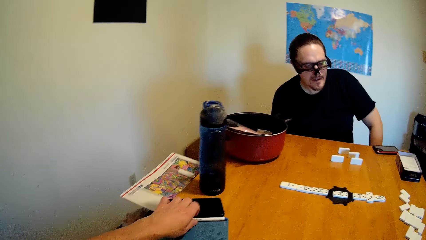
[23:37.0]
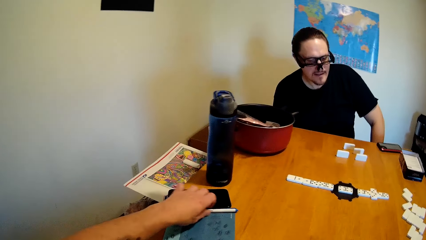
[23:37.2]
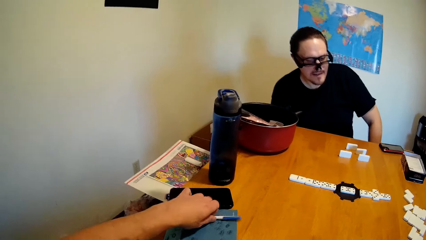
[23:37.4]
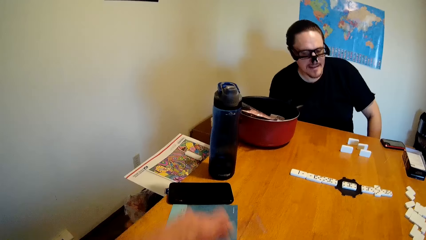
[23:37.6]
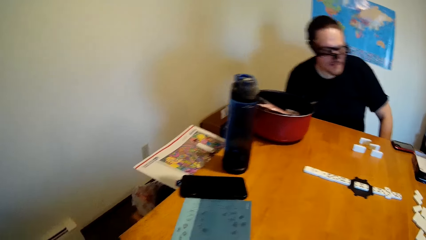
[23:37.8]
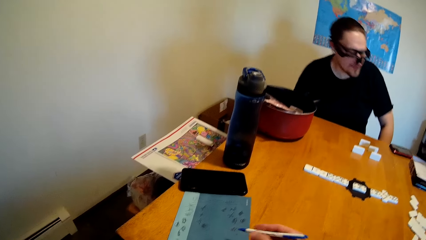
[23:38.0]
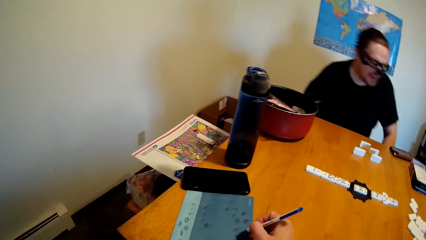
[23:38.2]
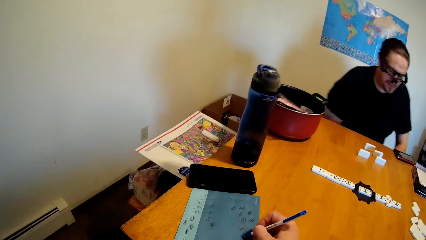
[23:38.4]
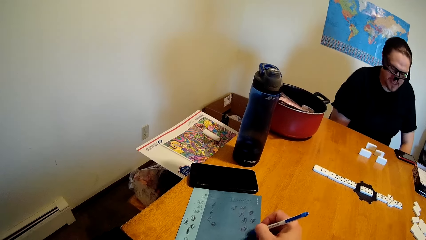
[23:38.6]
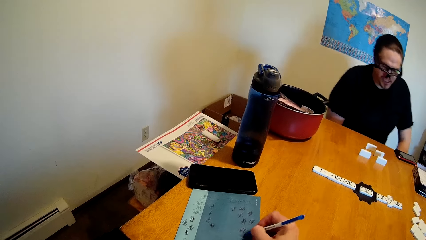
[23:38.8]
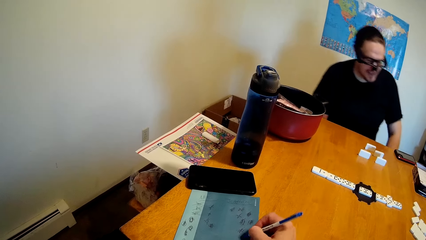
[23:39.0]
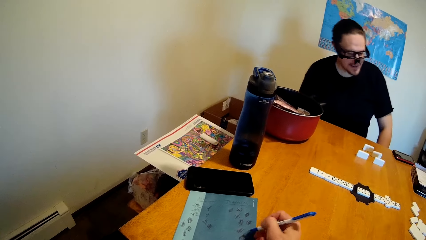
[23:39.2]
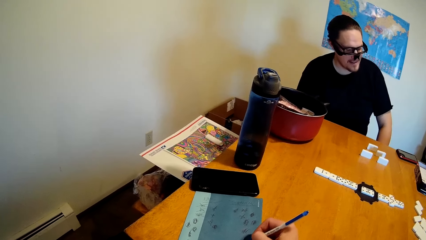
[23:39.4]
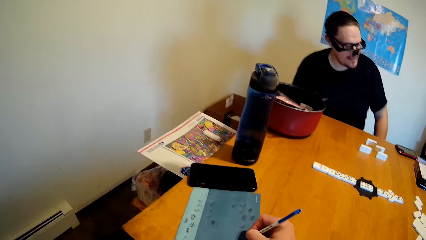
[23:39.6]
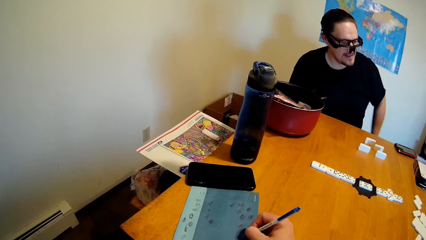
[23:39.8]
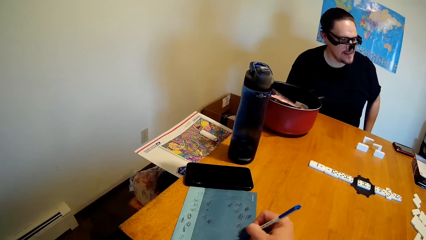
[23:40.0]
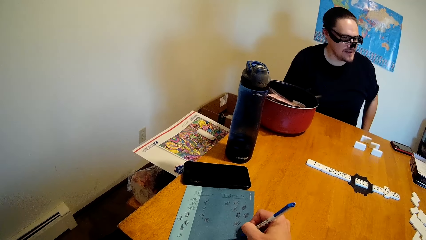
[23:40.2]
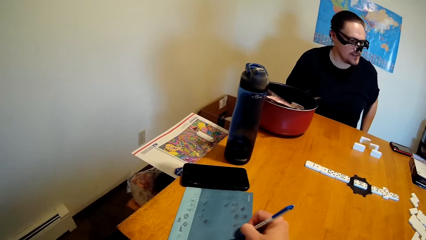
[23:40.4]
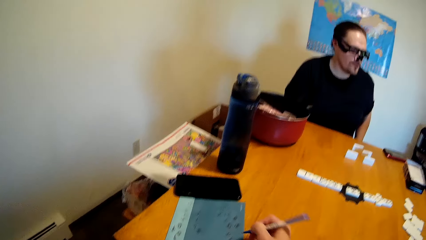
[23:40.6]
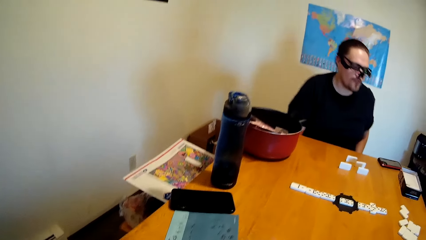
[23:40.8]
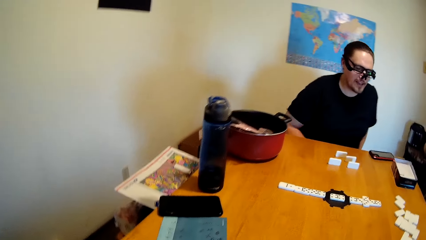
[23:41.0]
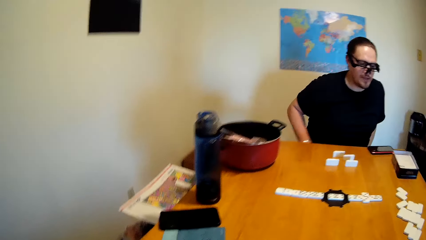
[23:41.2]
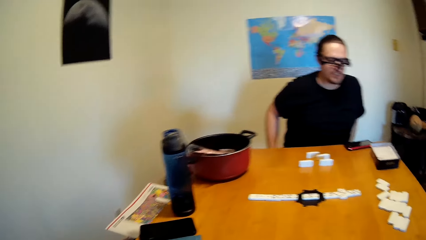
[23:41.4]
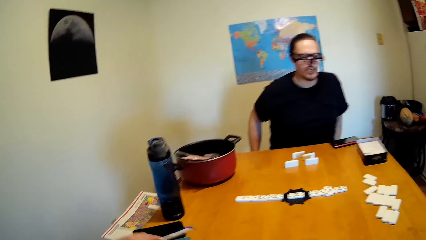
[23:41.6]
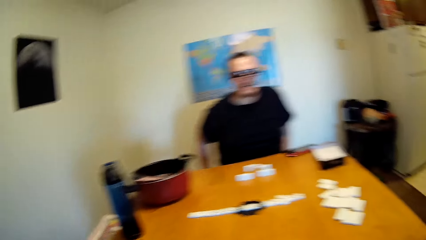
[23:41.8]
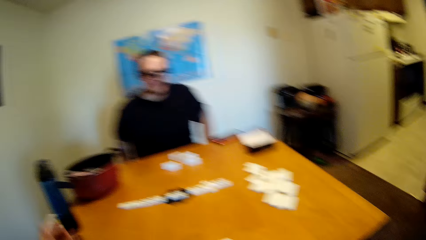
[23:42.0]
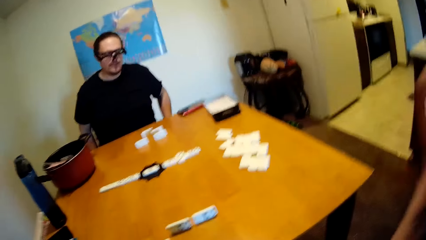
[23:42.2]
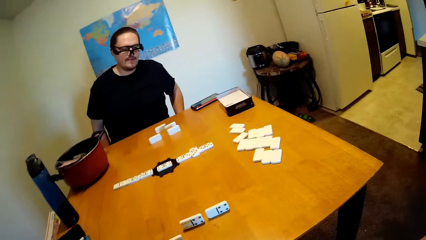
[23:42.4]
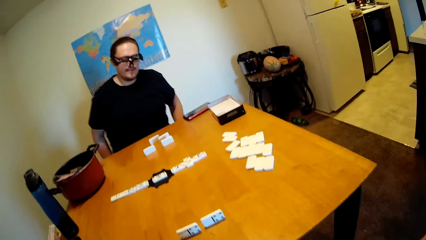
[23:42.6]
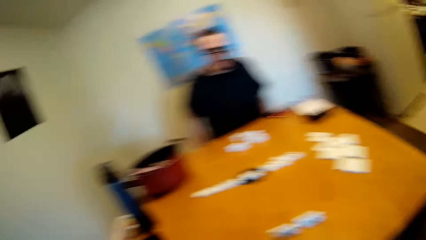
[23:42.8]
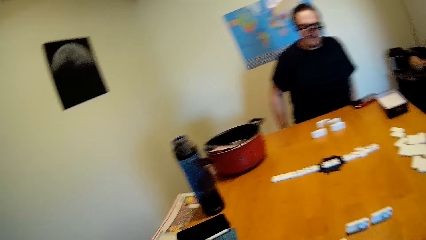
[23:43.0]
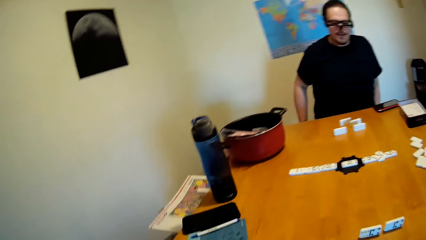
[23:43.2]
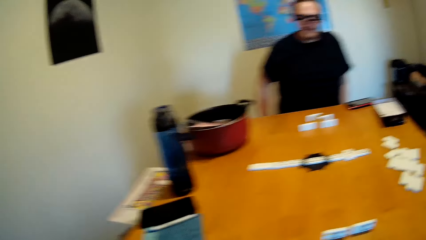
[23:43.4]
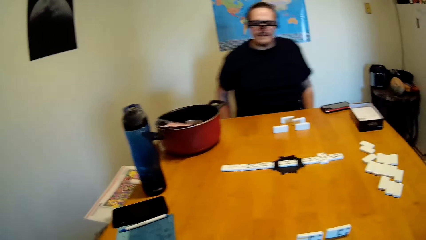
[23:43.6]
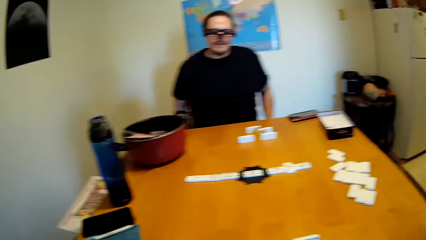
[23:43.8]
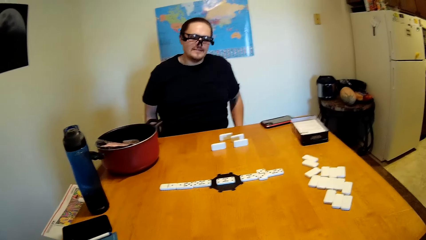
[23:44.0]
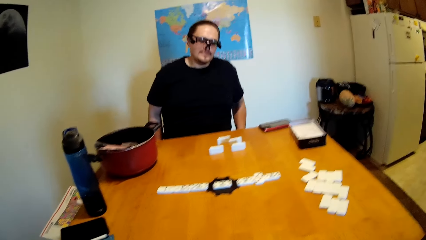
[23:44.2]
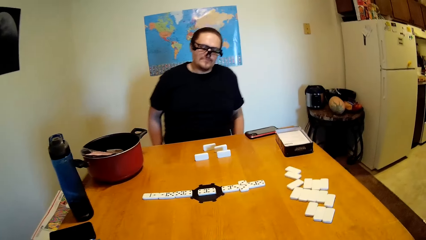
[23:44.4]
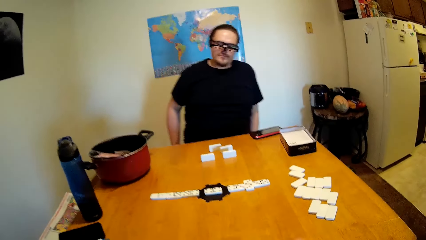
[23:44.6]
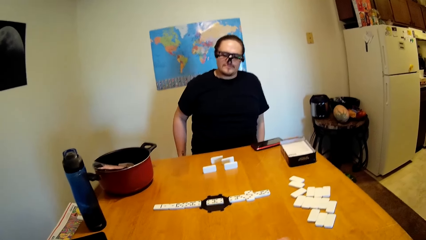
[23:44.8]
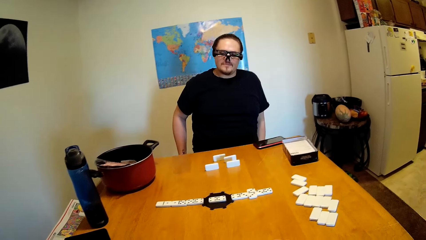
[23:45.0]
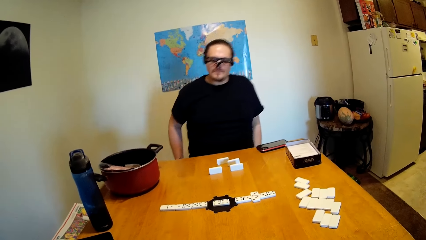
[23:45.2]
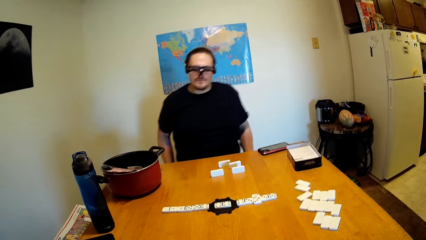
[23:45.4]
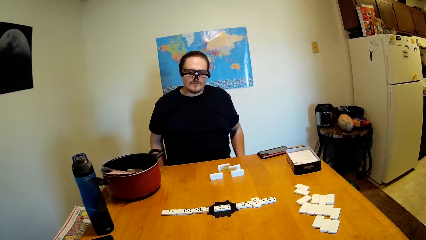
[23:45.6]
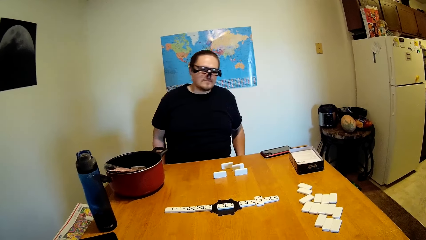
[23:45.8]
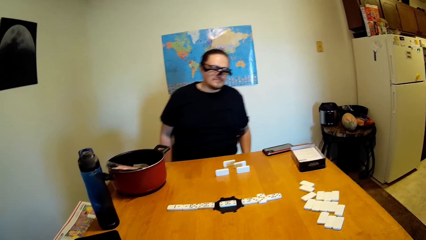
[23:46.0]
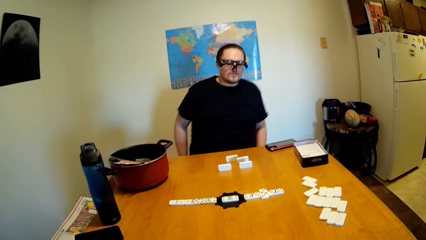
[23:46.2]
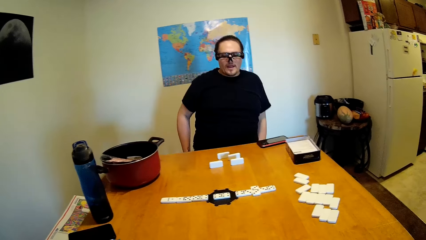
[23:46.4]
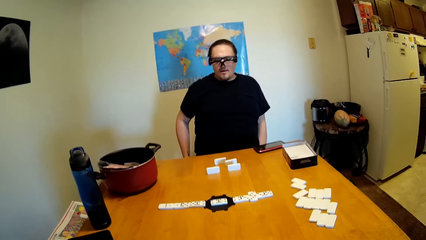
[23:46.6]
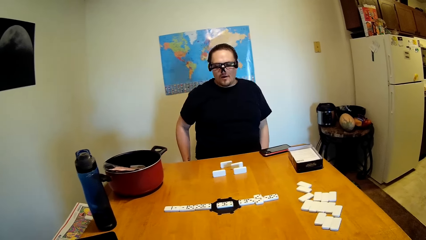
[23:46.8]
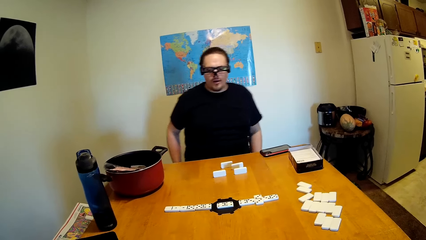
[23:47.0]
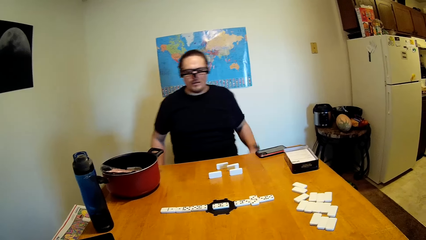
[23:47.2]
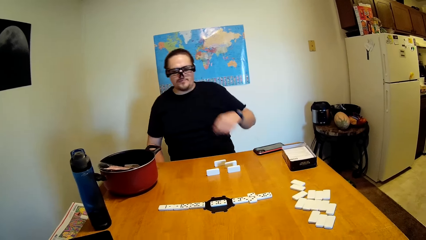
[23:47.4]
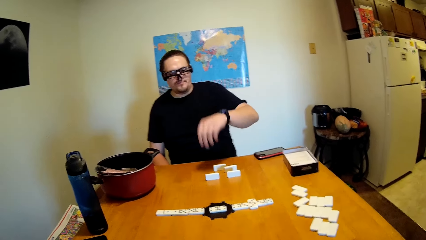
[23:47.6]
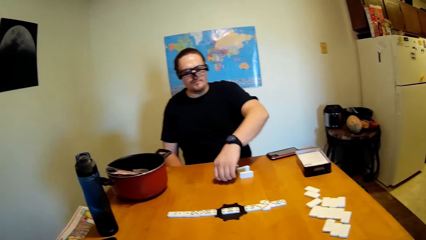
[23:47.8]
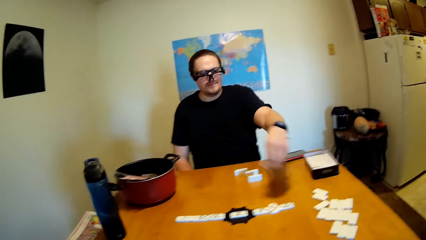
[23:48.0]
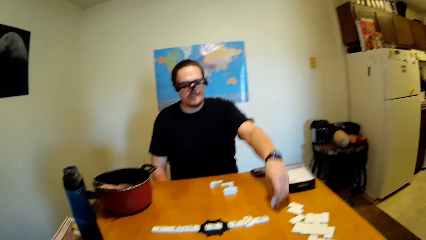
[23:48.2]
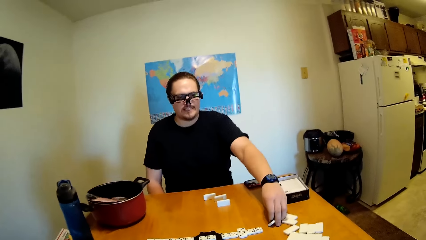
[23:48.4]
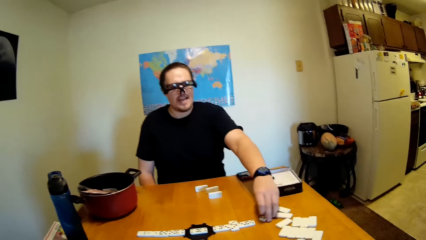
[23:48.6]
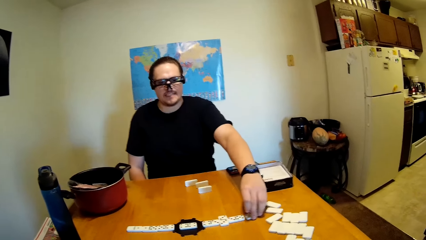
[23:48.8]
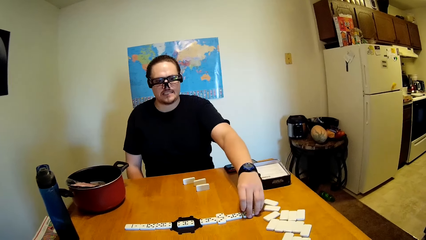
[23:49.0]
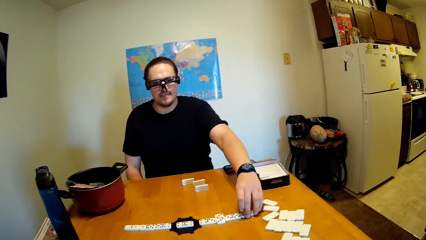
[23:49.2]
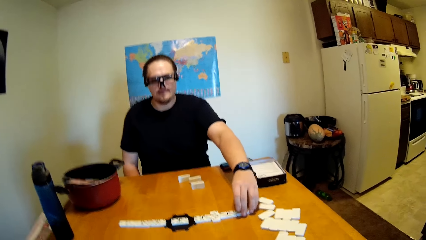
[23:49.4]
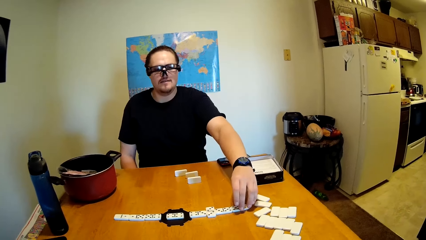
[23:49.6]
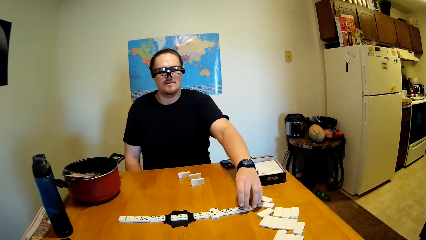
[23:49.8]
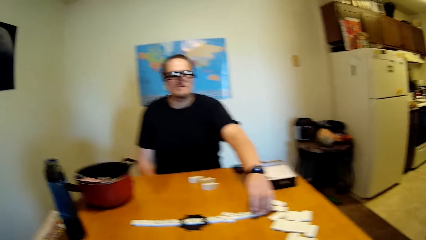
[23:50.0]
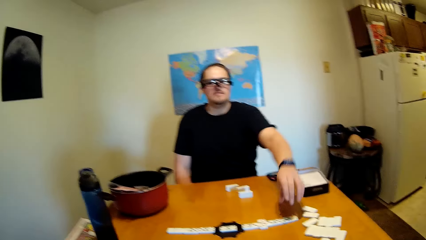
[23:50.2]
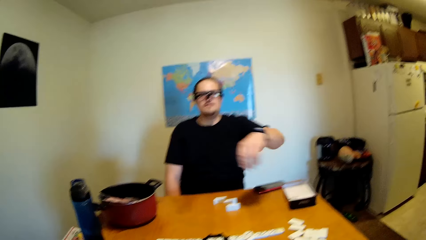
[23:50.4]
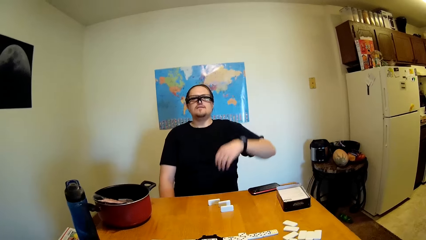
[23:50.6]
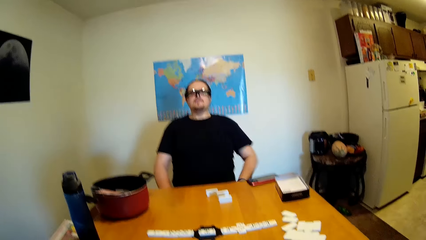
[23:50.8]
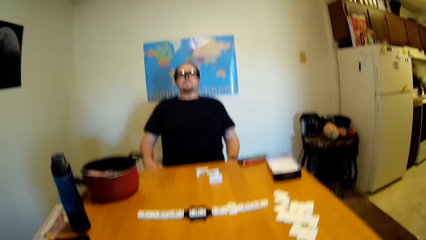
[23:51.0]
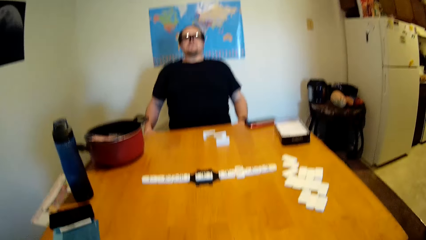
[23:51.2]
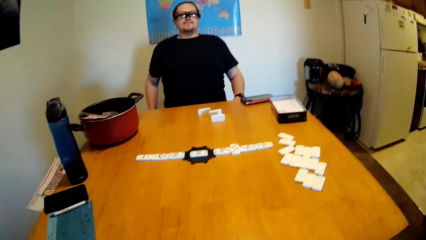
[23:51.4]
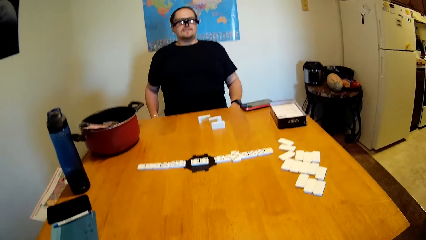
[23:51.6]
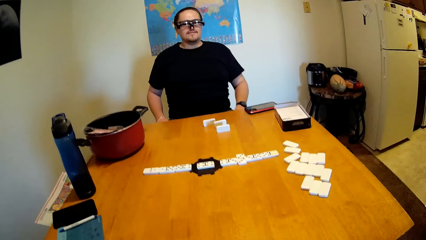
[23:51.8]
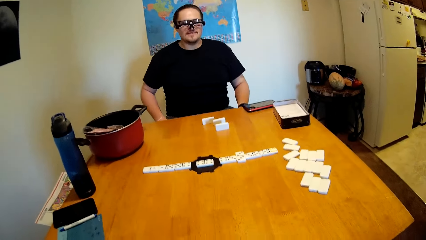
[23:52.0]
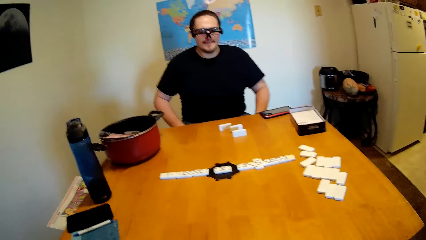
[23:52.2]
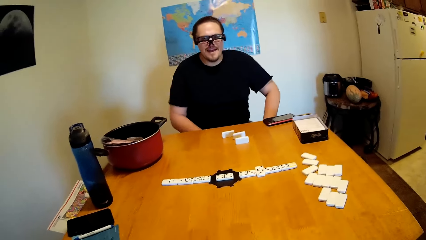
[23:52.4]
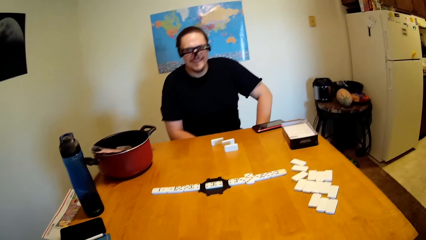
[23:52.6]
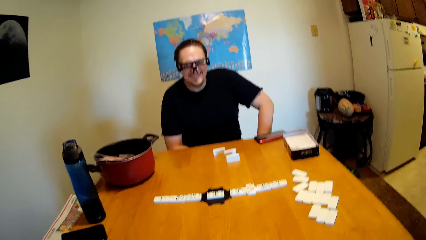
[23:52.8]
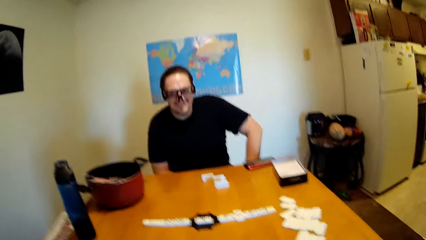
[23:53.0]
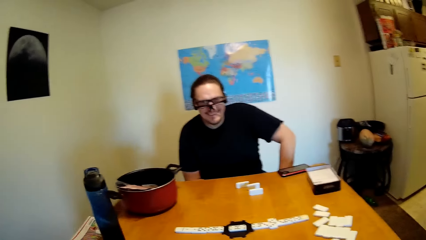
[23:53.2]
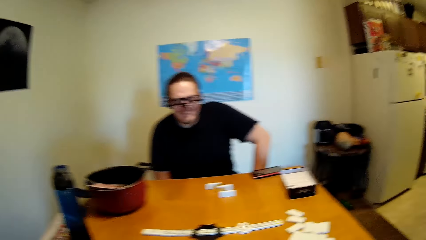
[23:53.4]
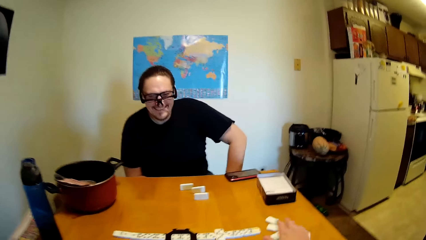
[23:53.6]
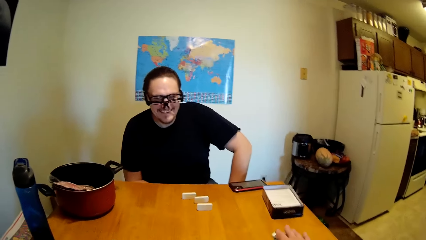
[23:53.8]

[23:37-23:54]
The camera wearer picks up a pen on a table with the left hand. They write on a book using the pen. A man moves the body. The camera wearer touches the camera. They stare at a mobile phone. The man picks up a domino or dice on the table with the left hand, drops the domino on the desk and swings the left hand. The man looks around and leans the left hand on the leg.
